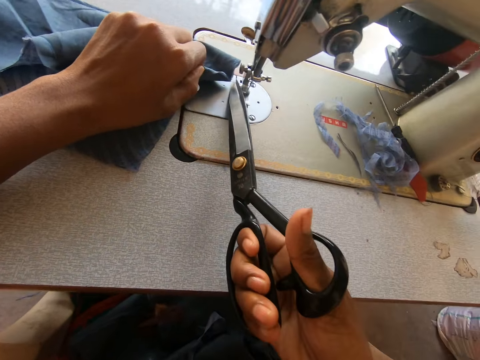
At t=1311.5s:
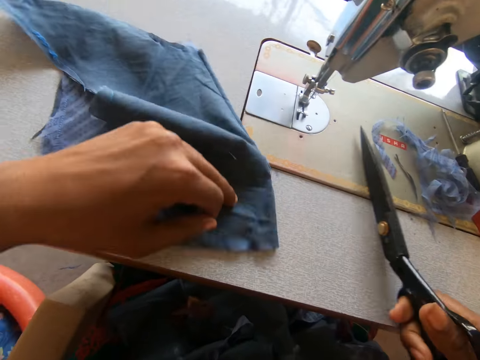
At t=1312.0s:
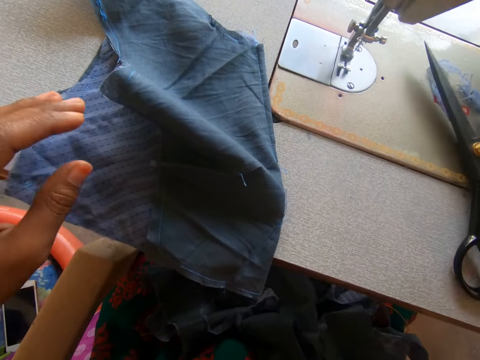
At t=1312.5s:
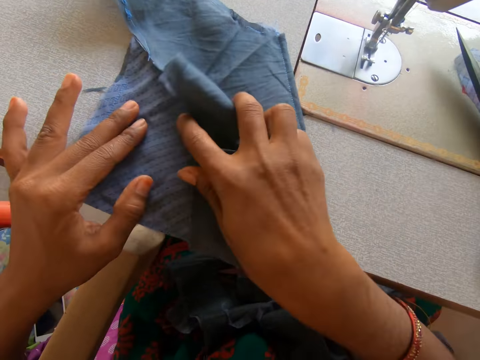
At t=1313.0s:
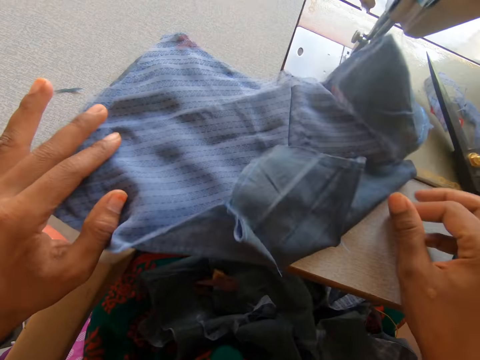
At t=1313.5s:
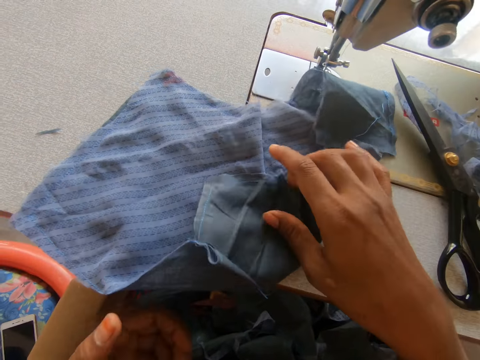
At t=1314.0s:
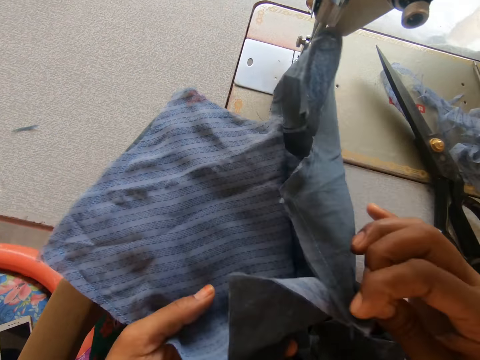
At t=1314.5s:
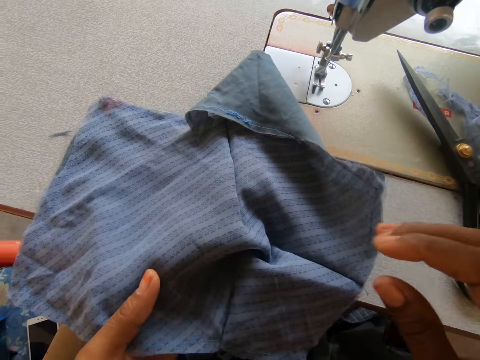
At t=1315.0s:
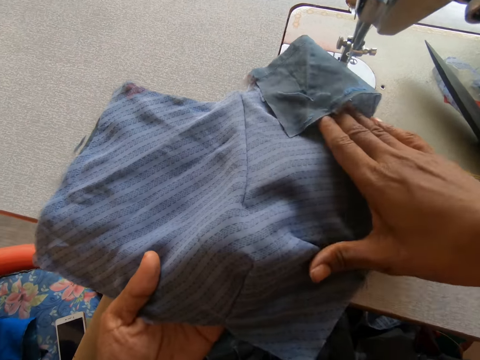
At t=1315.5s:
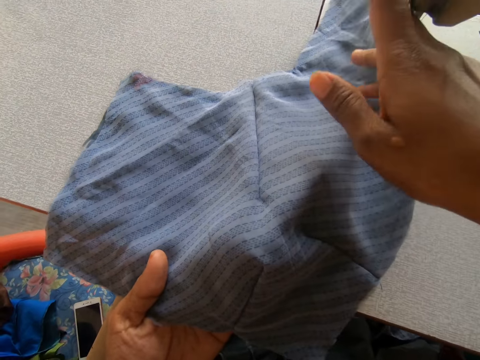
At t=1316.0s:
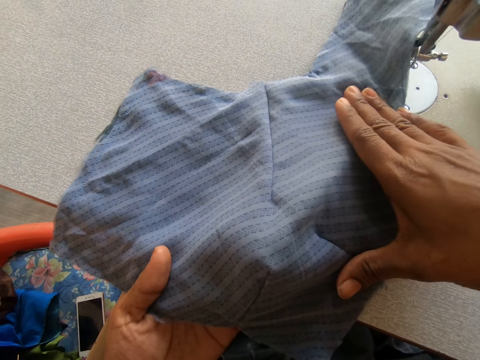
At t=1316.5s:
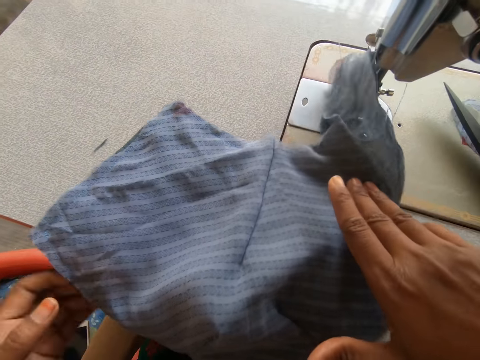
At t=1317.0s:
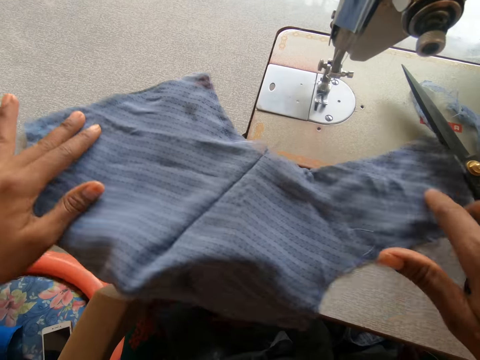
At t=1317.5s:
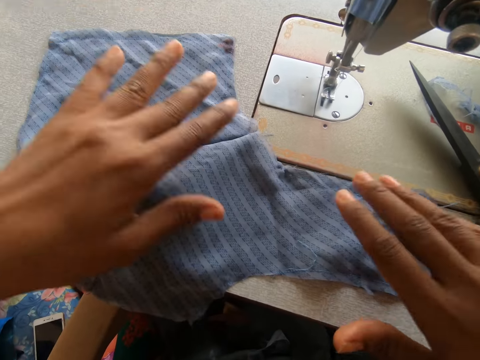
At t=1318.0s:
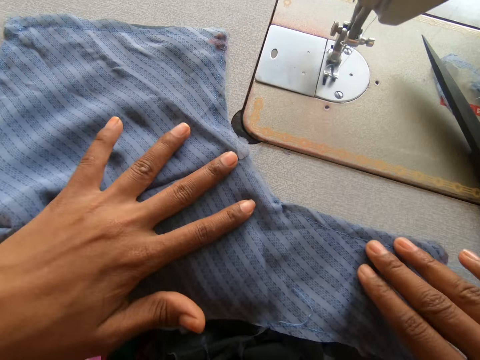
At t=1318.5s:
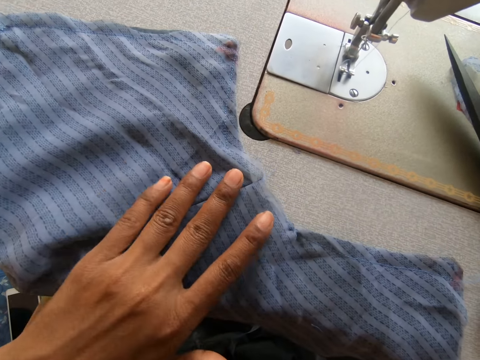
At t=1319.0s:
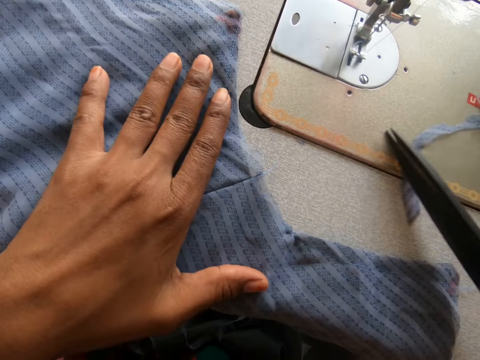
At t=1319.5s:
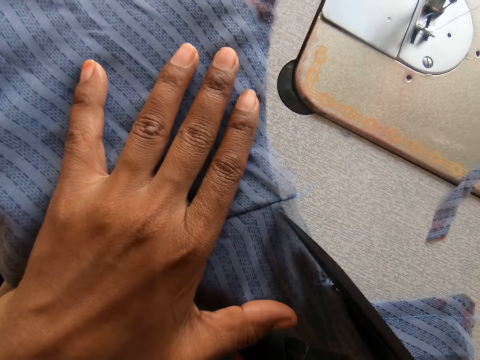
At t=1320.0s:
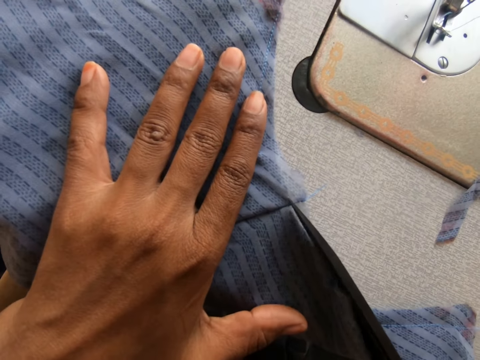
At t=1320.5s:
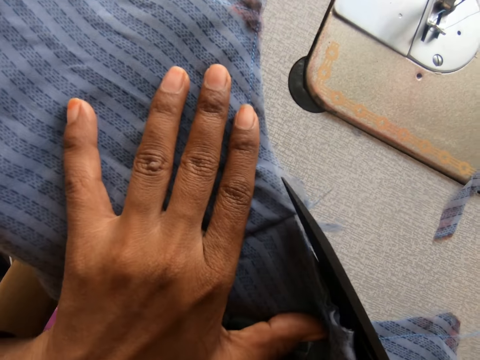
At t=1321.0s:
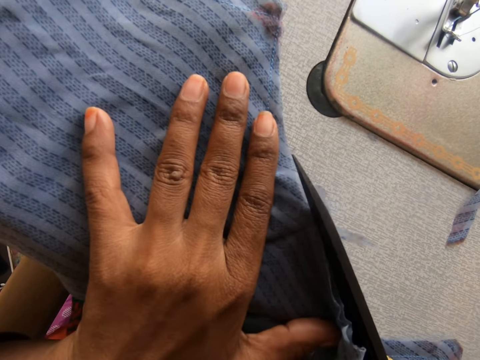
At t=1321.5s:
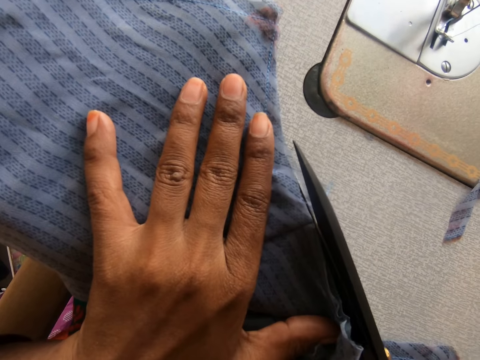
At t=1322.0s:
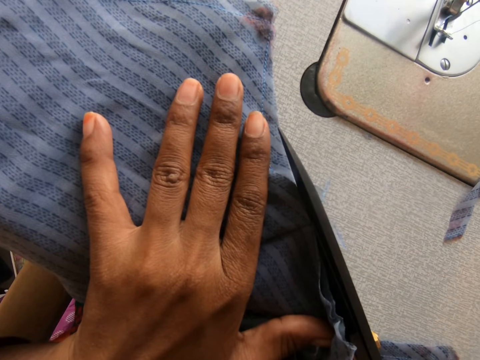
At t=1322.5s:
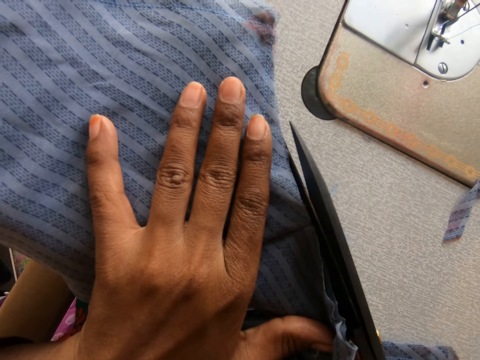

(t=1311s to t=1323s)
The camera wearer cuts the thread with the scissors. They put down the scissors. They spread the piece of cloth. They turn the piece of cloth. They take the scissors. They cut the lining with the scissors.

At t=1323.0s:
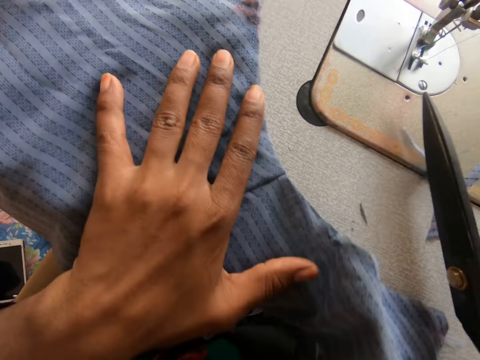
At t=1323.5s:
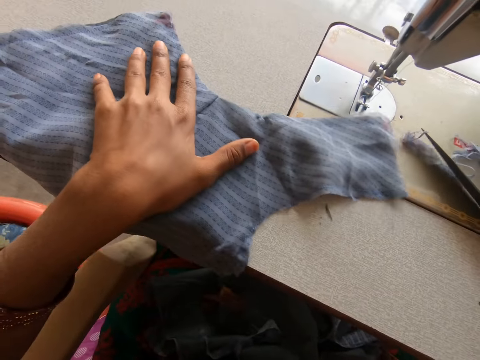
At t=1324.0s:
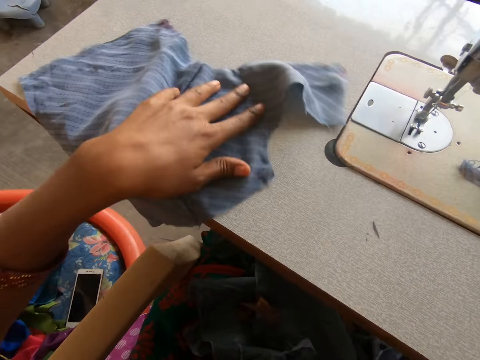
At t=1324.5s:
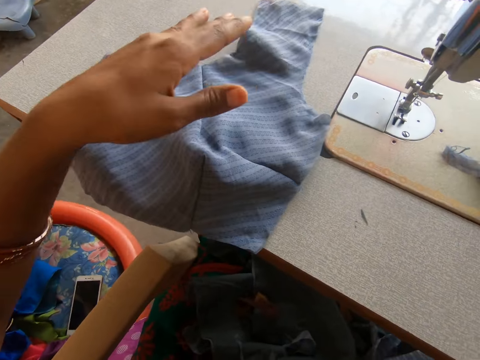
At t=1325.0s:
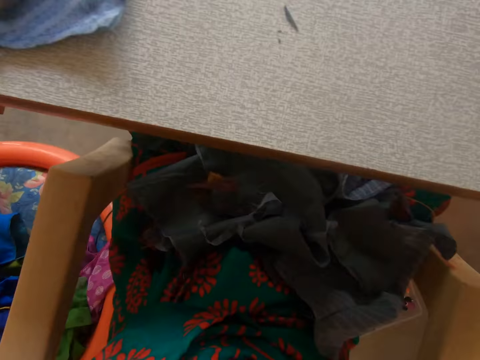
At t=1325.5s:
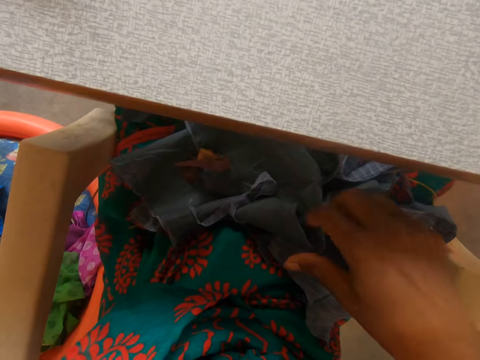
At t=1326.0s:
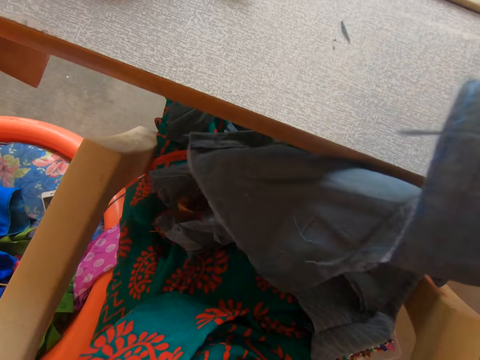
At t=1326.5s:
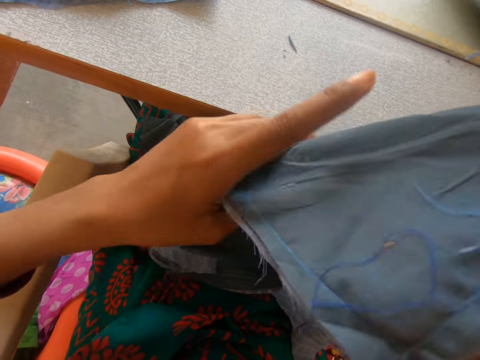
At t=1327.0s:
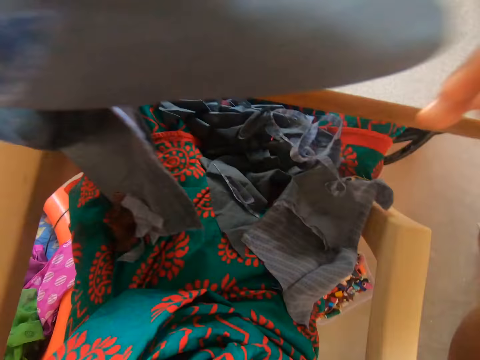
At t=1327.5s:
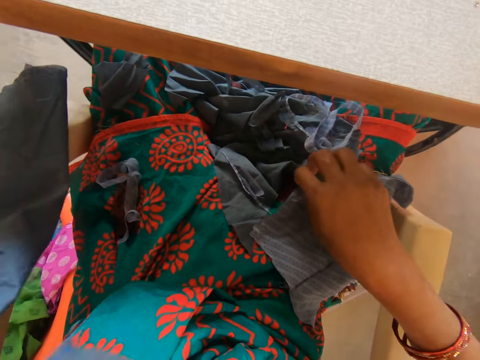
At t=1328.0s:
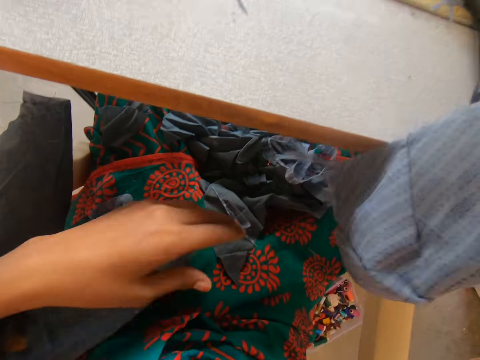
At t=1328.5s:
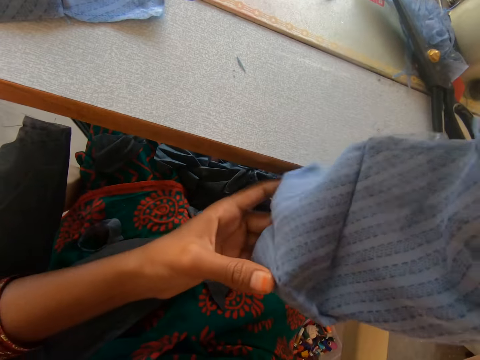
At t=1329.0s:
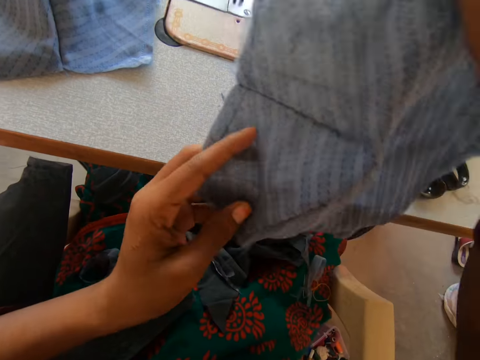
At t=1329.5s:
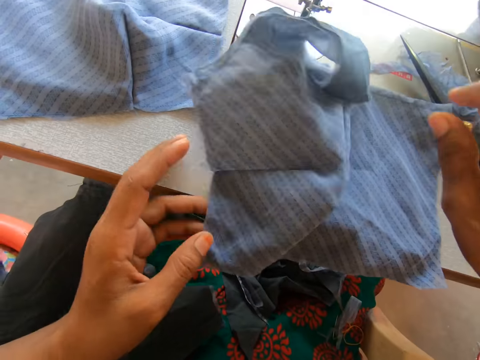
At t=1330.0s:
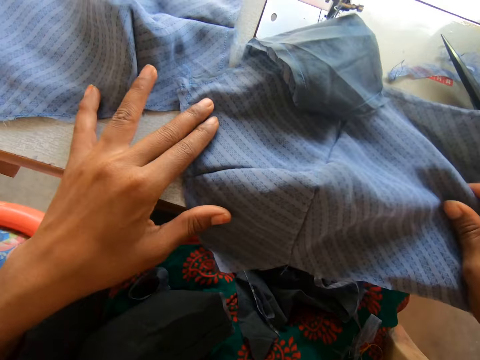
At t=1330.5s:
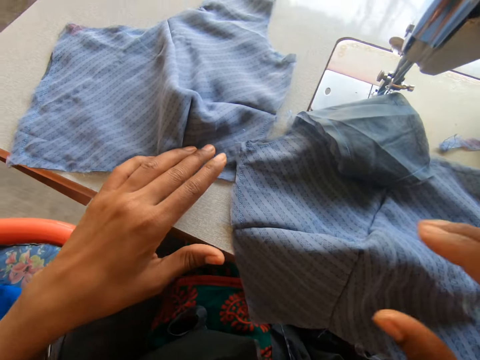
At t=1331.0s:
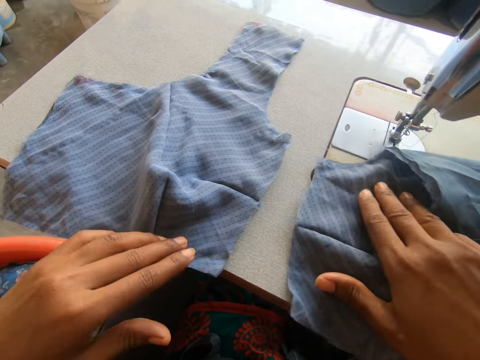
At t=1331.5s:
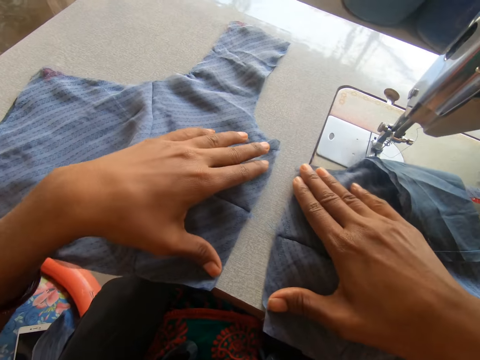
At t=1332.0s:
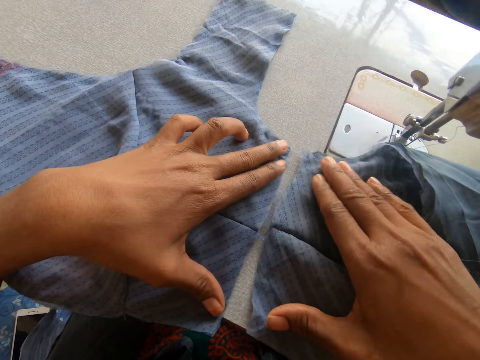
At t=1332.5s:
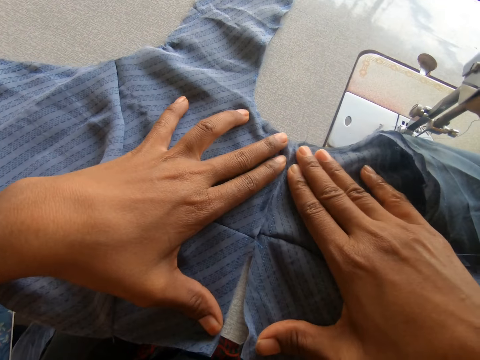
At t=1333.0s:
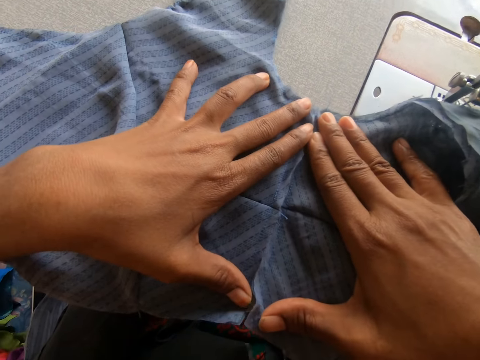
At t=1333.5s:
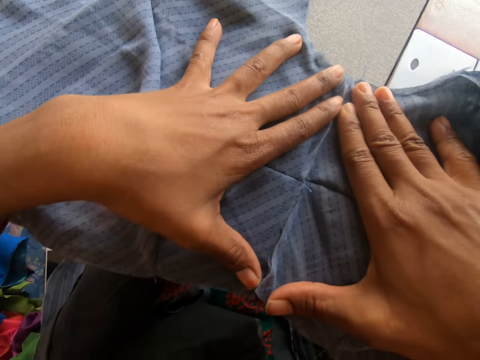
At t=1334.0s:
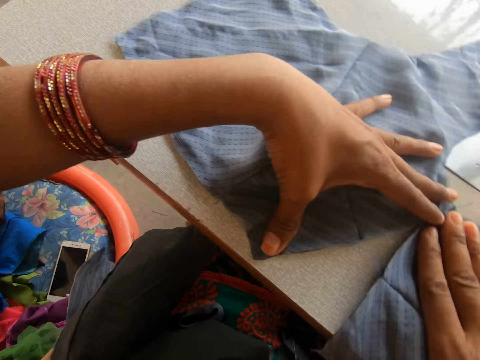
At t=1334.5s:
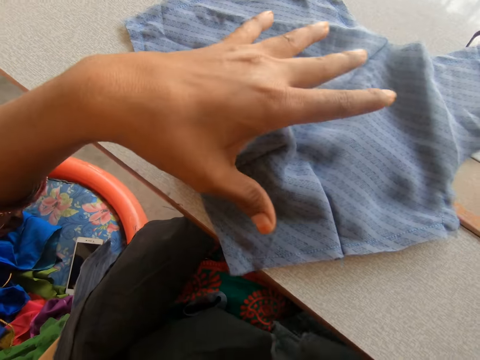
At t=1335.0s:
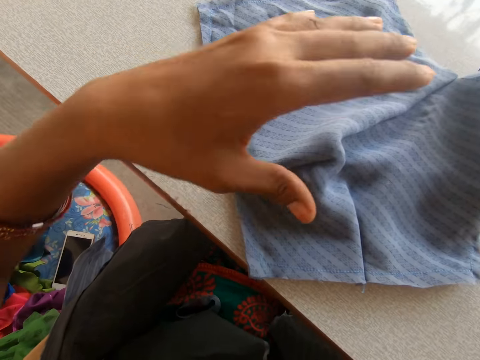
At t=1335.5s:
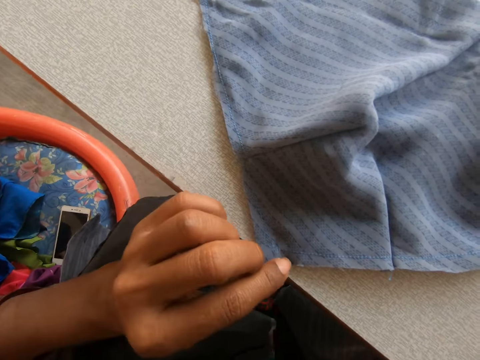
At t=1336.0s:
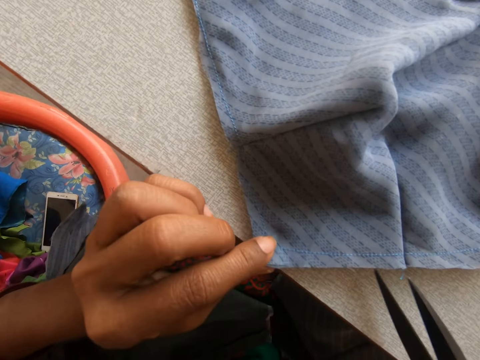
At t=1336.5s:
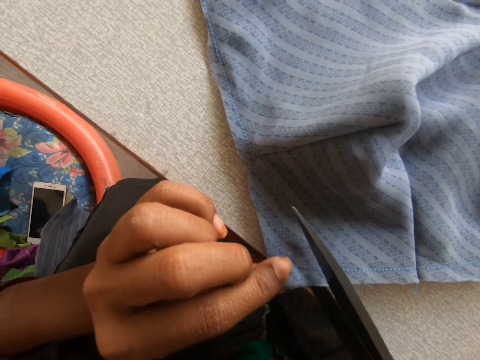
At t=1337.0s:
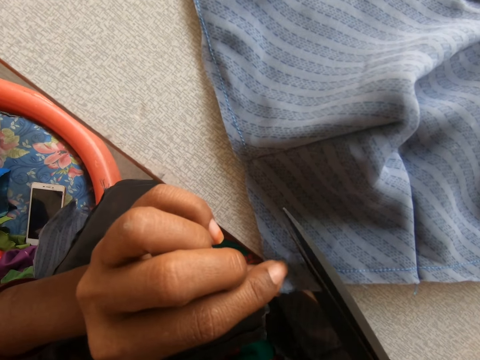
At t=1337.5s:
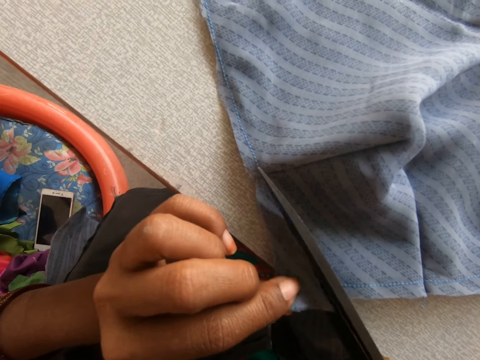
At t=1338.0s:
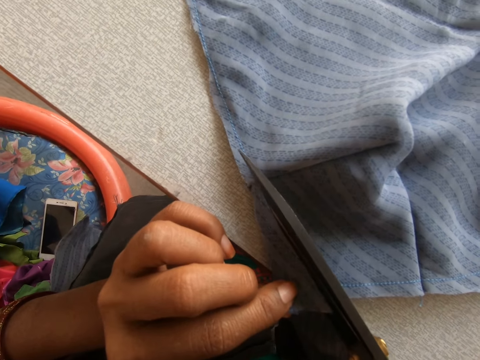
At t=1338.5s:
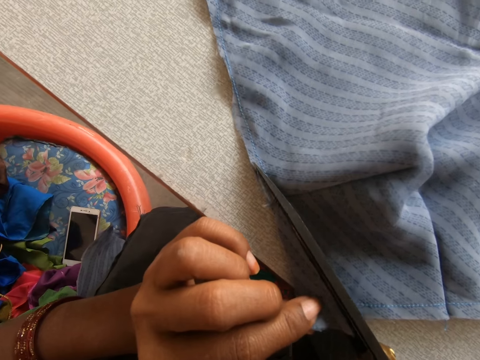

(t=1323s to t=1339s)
The camera wearer puts down the scissors. She moves the piece of cloth. She picks up the piece of cloth on her lap. She places the piece of cloth on the sewing machine. She joins the two pieces of cloth together. She cuts the piece of cloth with the scissors.
